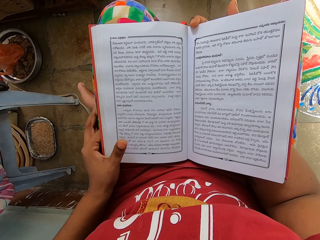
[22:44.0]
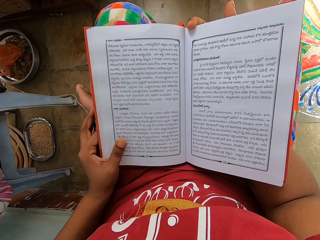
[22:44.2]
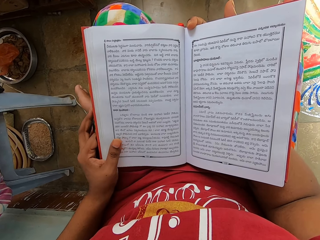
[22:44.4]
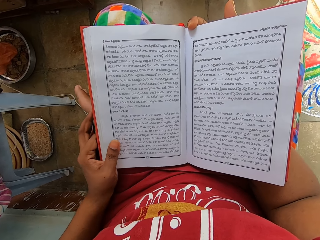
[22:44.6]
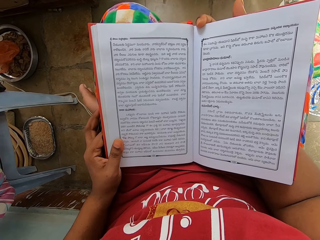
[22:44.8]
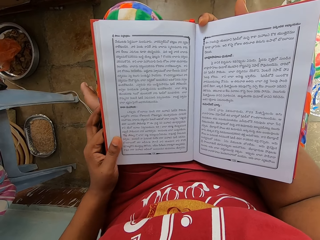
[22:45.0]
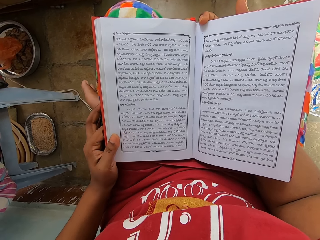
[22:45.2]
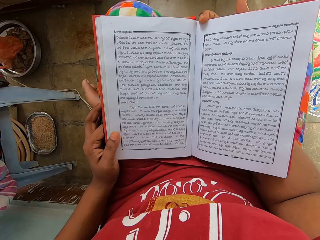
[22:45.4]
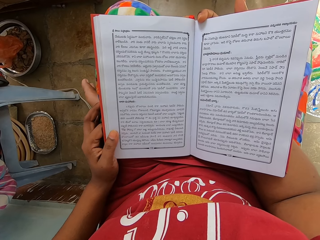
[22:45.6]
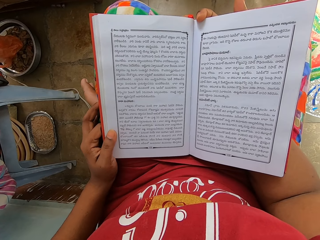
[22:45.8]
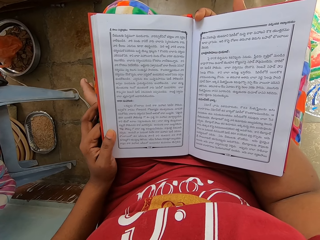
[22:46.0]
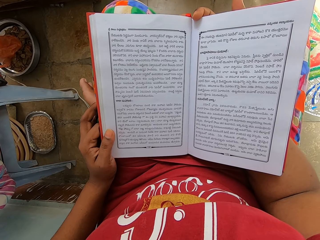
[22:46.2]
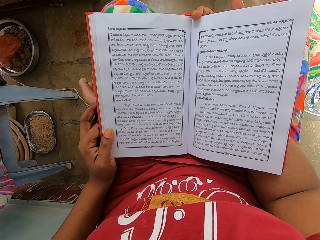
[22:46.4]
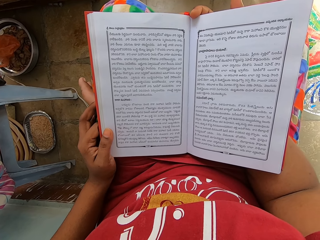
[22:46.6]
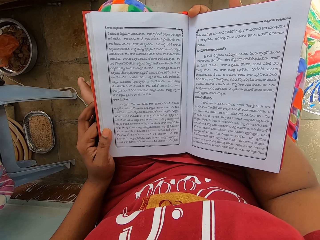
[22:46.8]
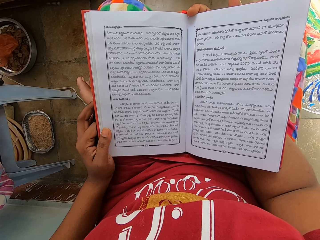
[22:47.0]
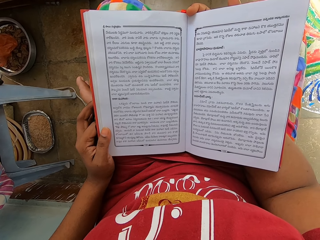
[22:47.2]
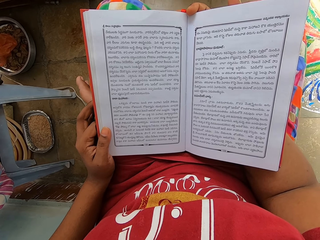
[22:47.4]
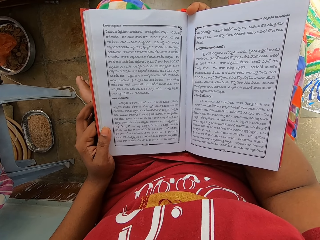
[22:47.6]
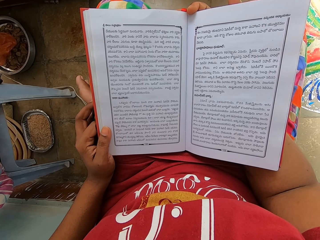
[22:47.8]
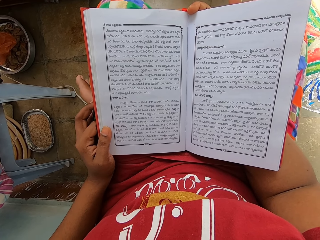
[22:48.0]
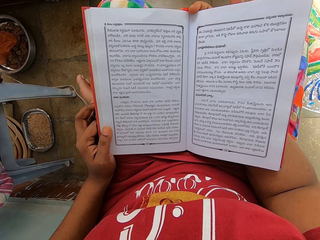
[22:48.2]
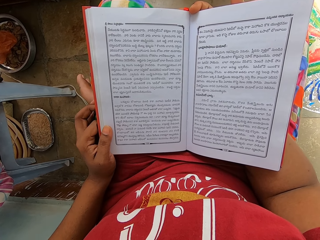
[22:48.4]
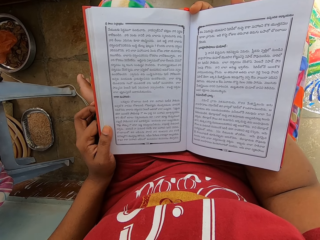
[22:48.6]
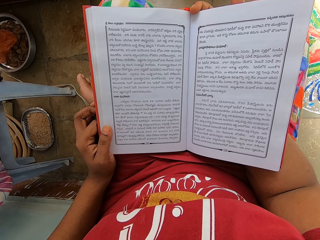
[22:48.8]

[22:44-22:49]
The camera wearer holds a book.

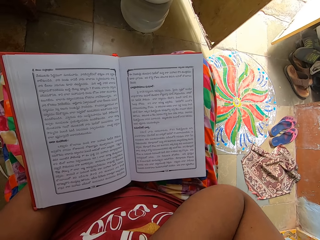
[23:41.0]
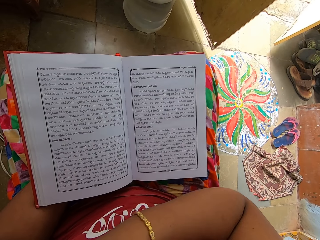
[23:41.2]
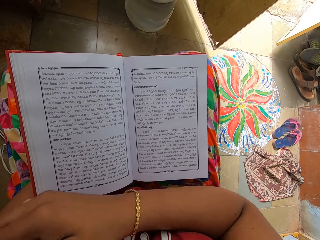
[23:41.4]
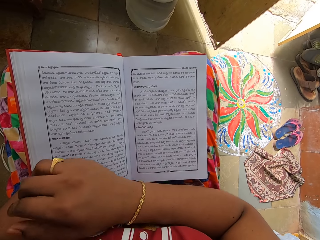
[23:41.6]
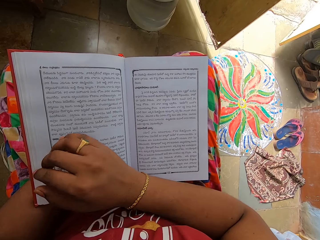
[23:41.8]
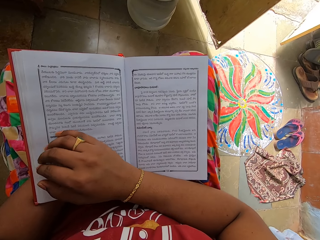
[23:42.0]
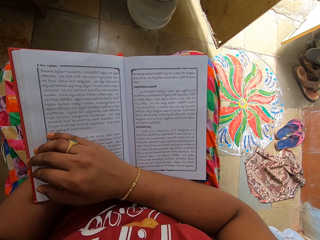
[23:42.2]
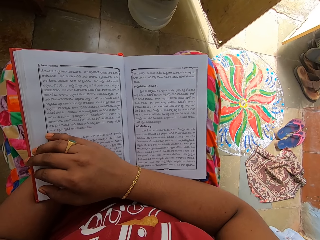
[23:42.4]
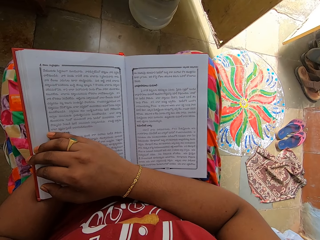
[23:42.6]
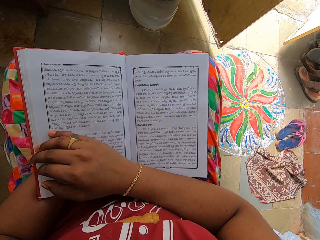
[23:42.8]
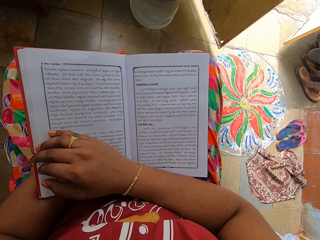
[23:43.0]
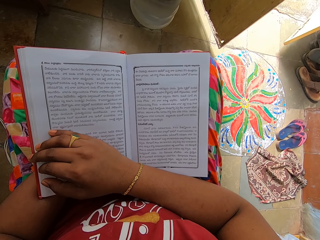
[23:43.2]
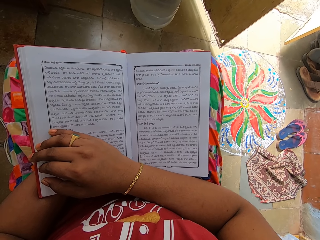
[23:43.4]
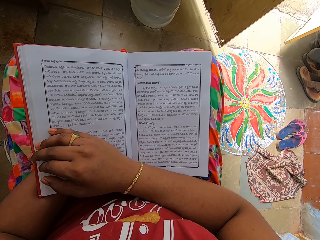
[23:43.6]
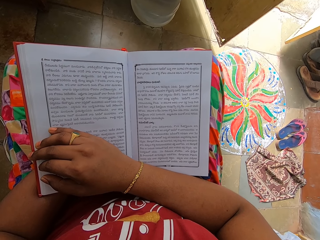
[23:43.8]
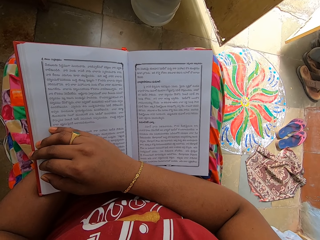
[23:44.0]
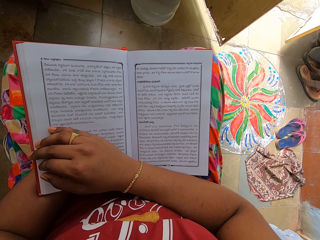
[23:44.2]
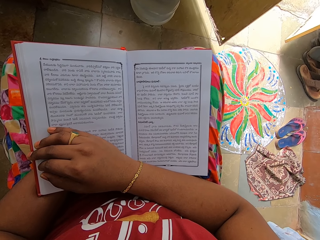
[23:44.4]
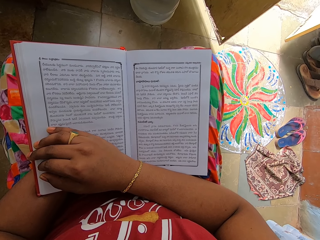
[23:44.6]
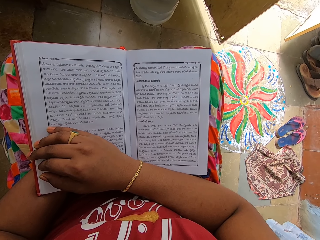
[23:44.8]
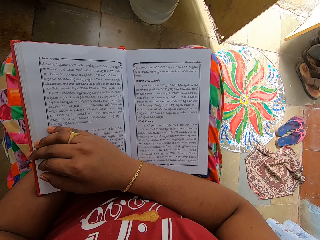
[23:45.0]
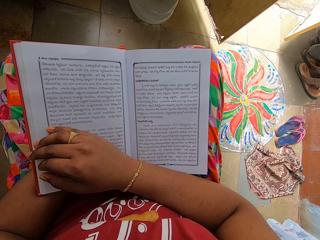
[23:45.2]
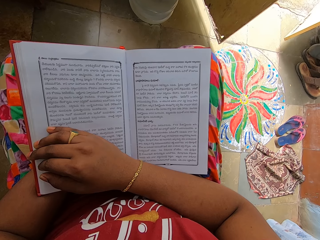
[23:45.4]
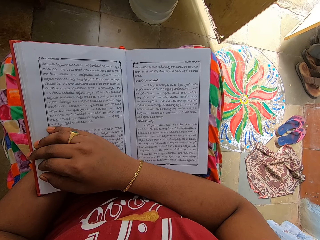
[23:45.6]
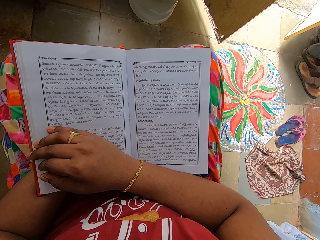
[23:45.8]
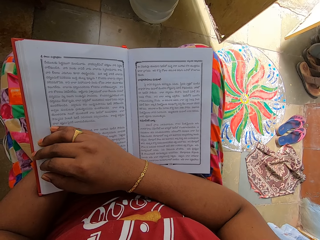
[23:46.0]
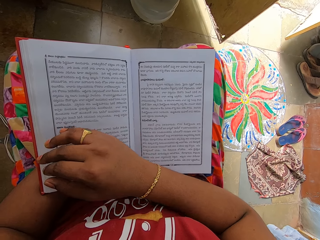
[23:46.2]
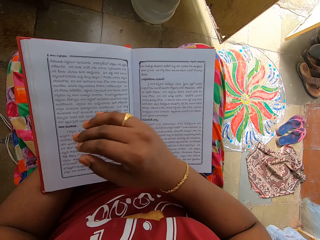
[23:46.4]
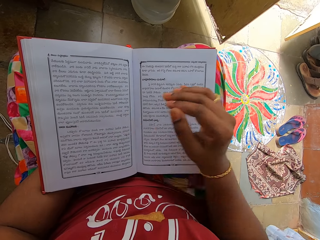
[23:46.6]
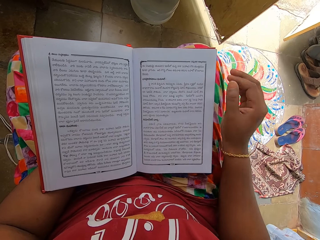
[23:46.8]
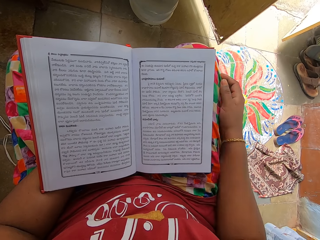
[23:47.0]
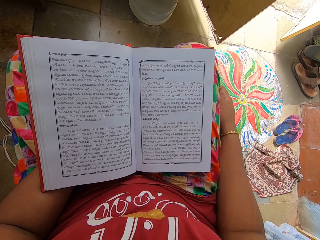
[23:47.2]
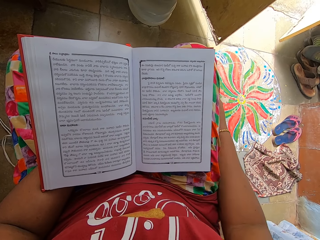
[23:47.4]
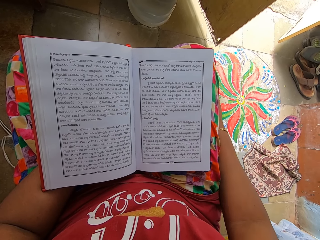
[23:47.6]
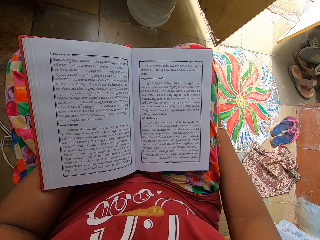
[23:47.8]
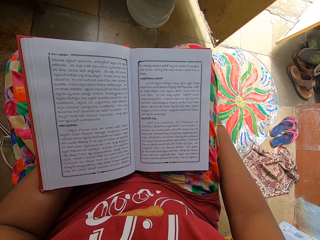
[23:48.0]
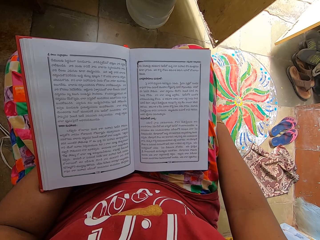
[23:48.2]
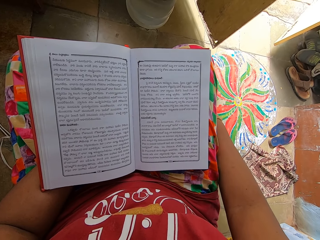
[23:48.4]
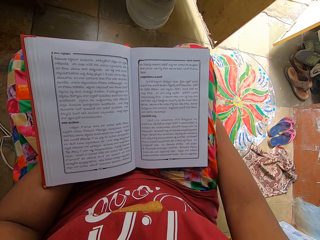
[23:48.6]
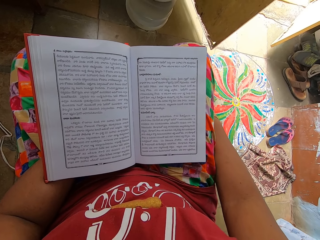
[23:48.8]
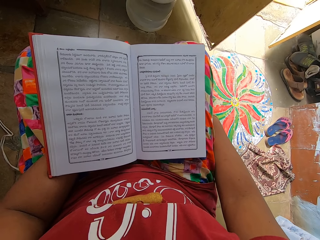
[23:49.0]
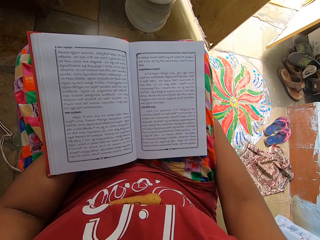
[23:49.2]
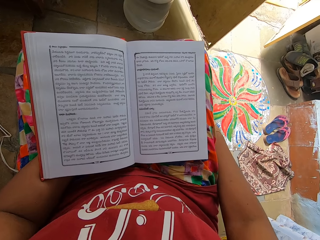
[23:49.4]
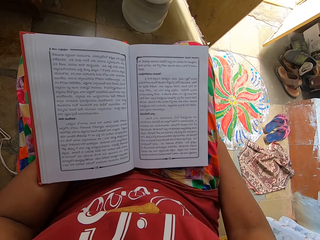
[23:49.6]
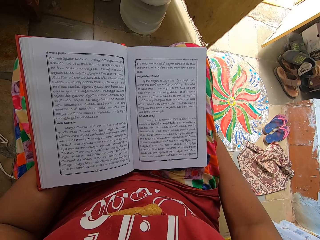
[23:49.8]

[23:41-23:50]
The camera wearer puts his hand on the book. He reads the book.

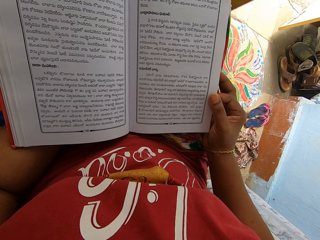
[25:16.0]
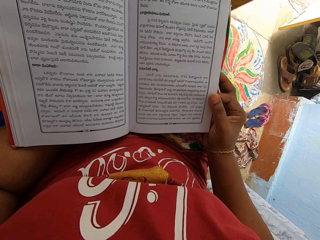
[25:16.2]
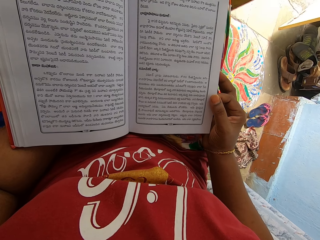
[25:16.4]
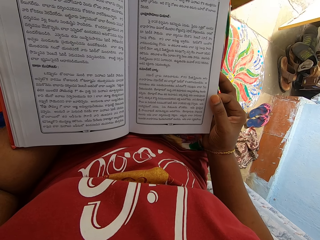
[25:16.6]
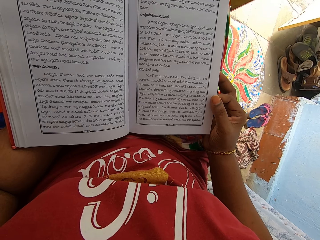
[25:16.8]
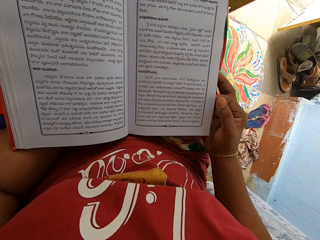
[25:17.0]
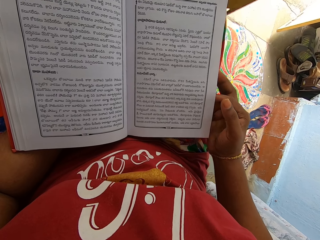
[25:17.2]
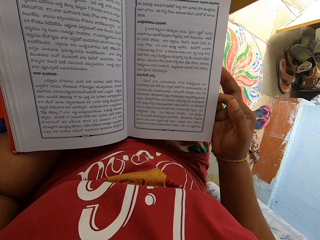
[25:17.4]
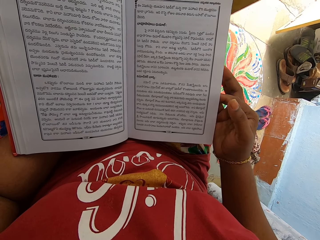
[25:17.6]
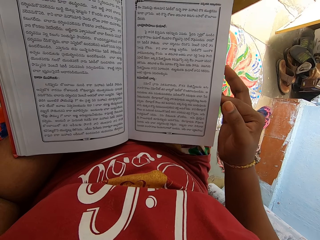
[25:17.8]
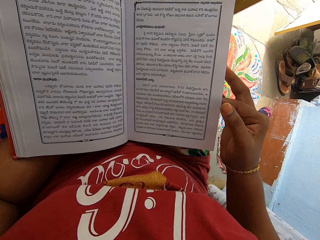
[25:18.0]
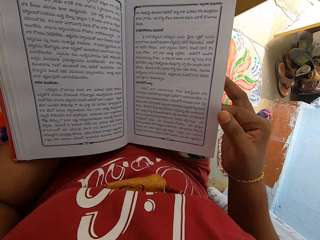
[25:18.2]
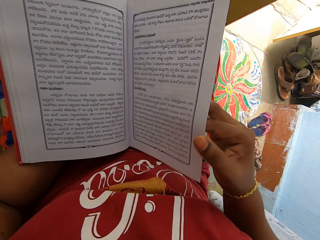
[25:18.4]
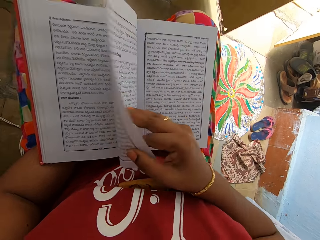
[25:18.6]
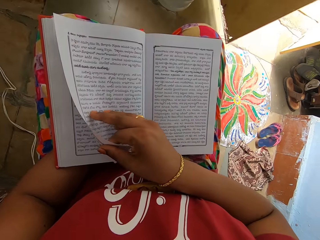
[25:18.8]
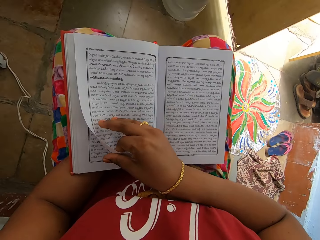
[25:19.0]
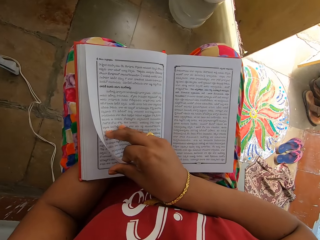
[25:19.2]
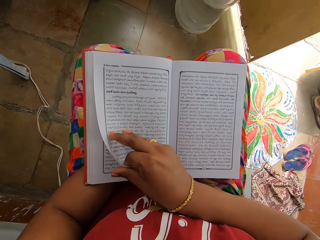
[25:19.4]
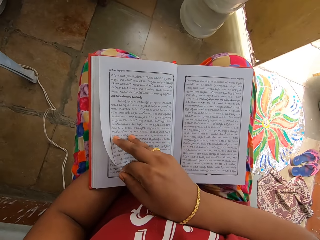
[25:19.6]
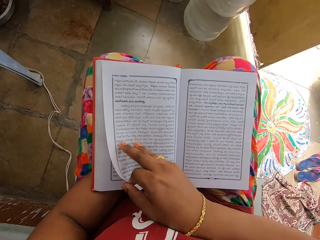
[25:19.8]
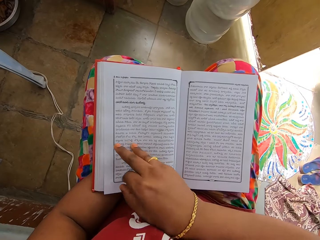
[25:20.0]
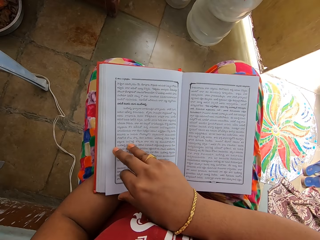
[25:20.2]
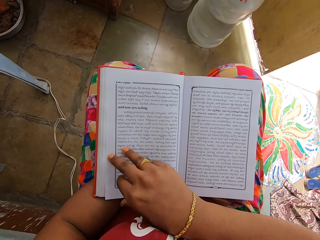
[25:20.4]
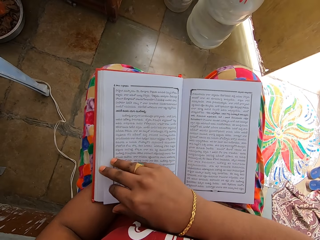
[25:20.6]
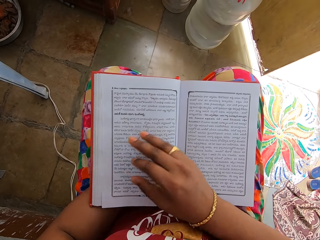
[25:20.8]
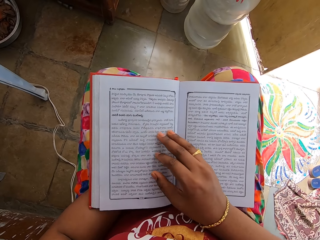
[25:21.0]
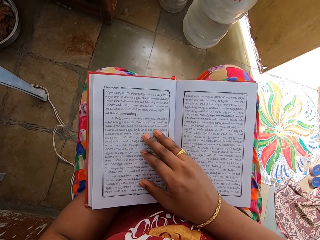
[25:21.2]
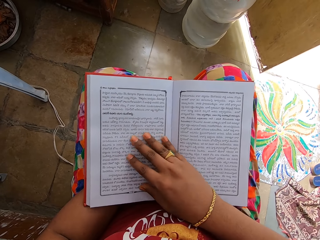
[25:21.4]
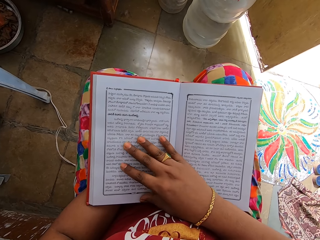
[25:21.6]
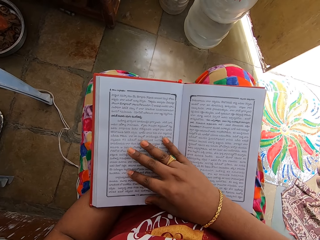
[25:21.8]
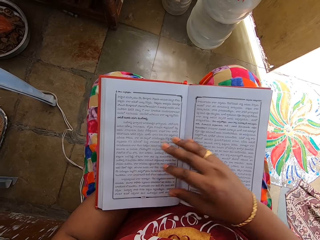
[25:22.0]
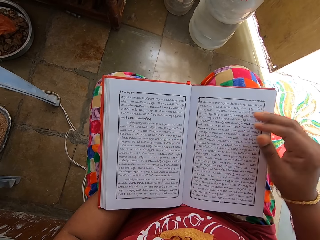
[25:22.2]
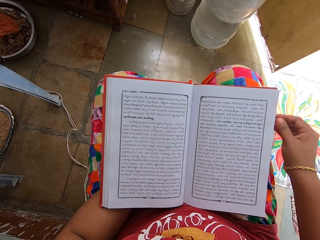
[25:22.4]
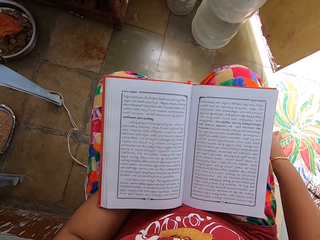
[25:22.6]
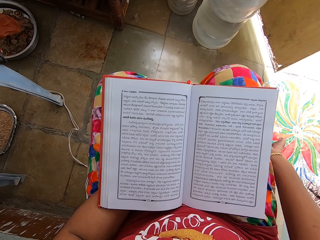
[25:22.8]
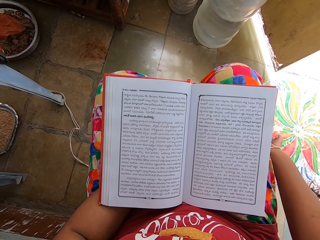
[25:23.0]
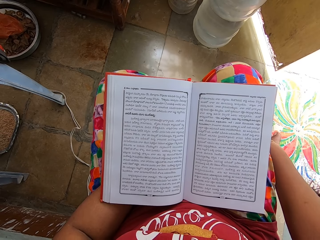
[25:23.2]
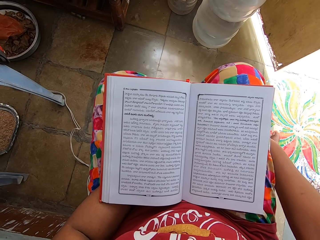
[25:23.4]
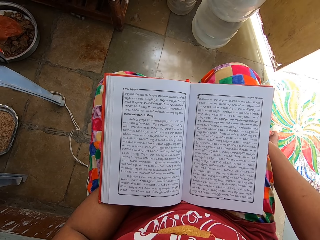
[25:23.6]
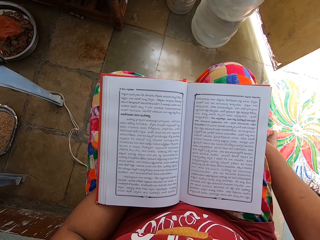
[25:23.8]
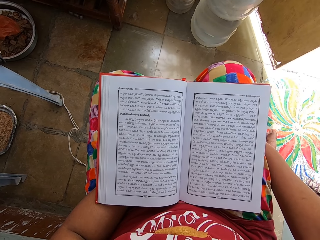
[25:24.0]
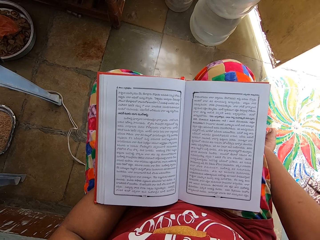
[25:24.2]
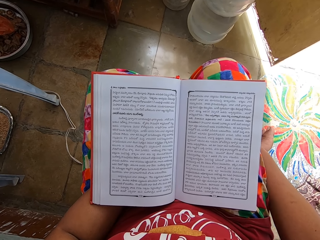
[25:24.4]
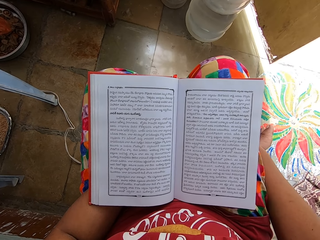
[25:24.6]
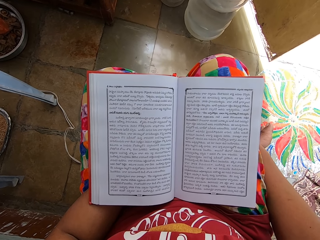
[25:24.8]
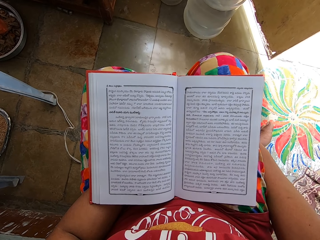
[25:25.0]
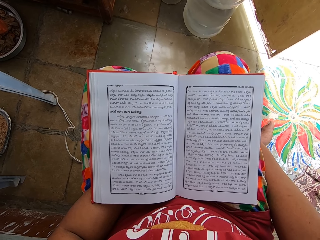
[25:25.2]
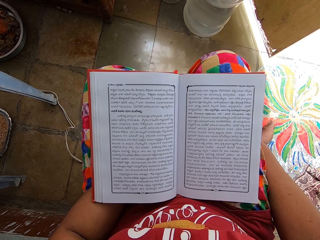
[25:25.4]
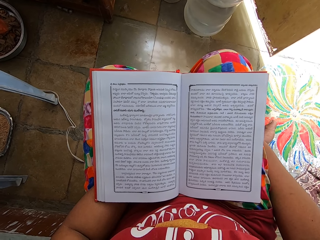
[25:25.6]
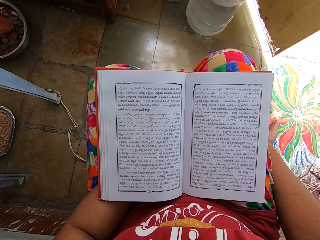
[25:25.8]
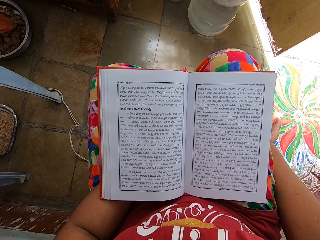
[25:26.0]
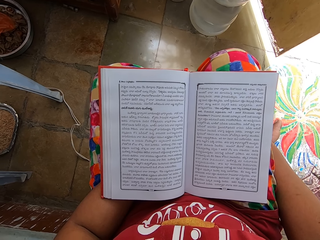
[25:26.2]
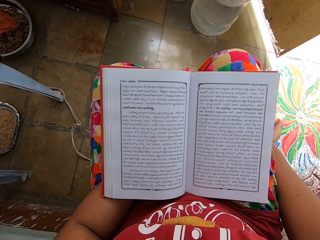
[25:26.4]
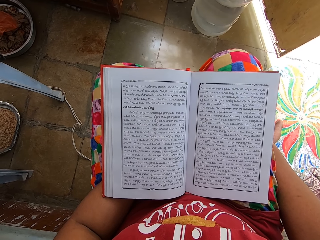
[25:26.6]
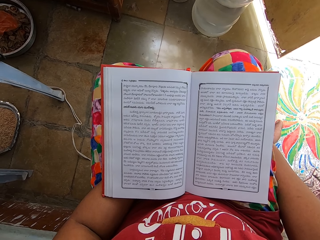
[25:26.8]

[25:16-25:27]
The camera wearer opens the book page with her right hand. She turns a paper. She reads the book.
